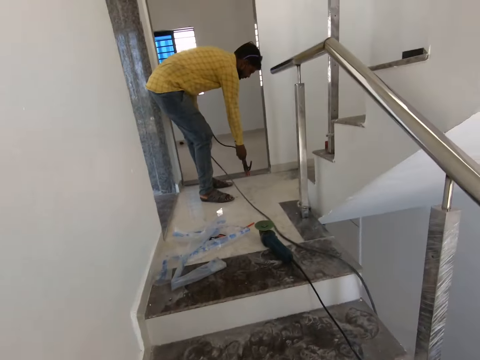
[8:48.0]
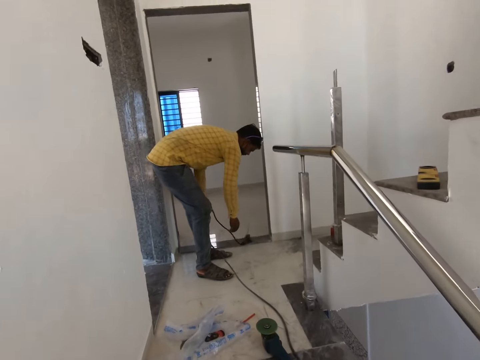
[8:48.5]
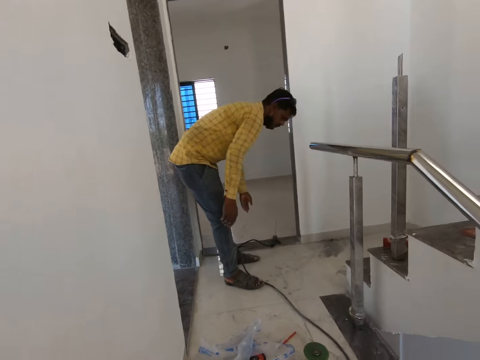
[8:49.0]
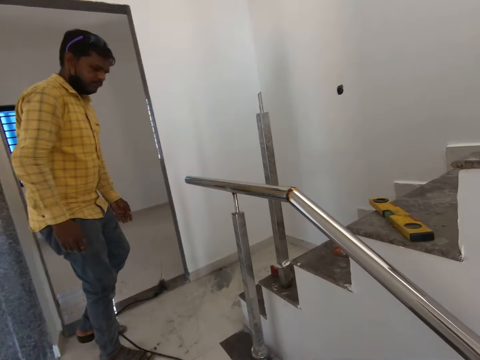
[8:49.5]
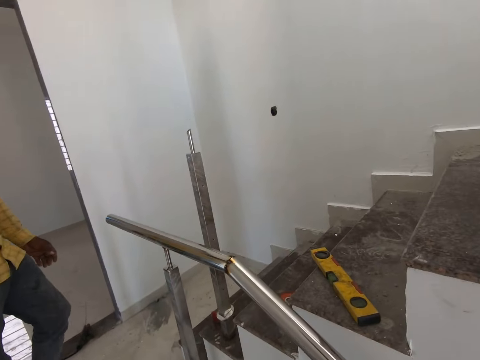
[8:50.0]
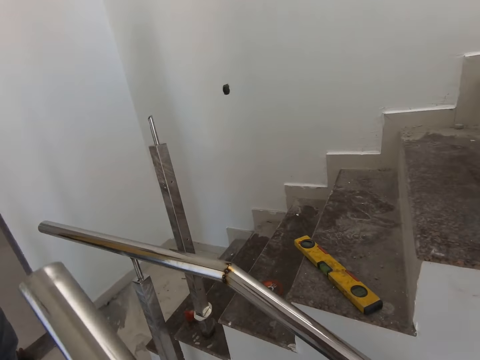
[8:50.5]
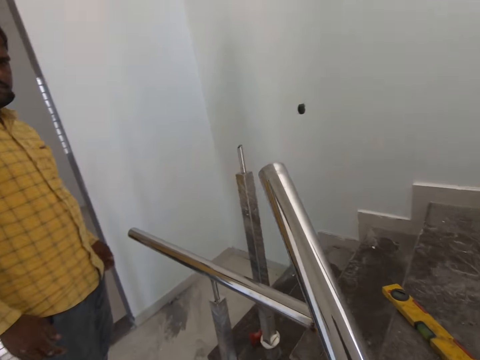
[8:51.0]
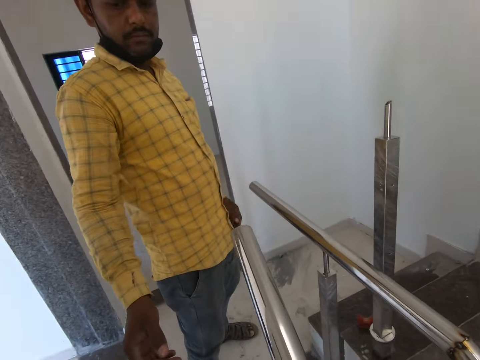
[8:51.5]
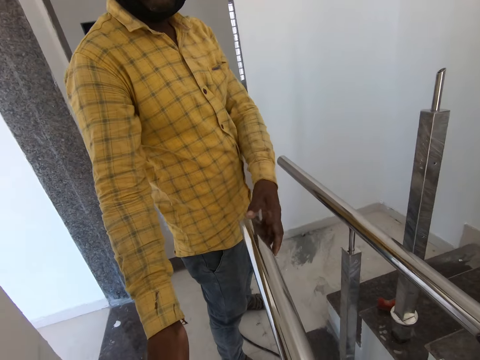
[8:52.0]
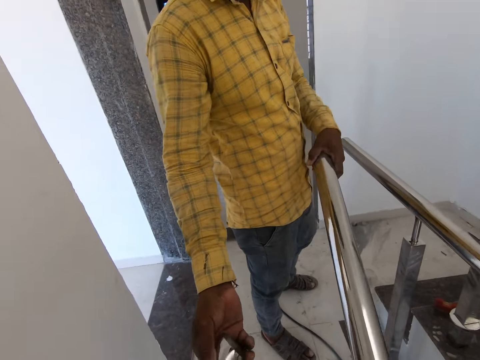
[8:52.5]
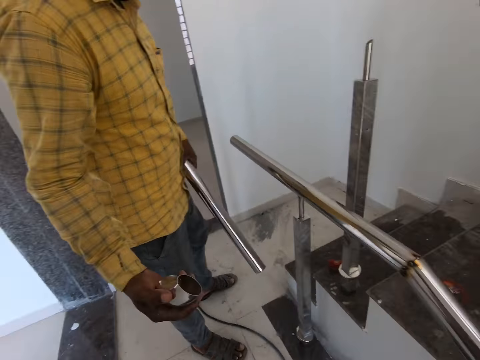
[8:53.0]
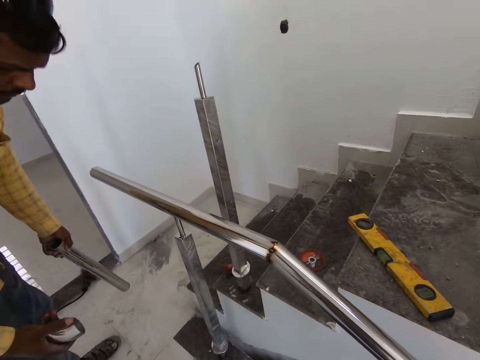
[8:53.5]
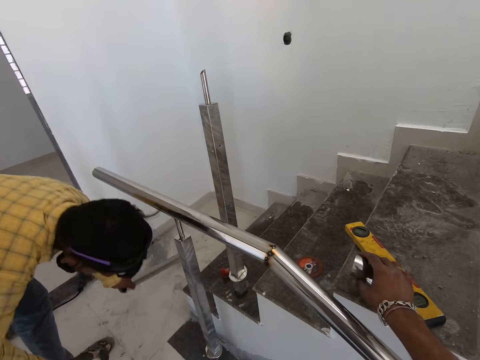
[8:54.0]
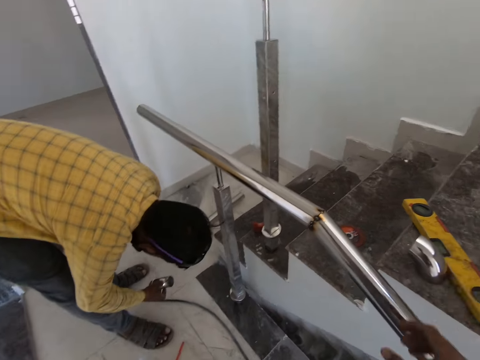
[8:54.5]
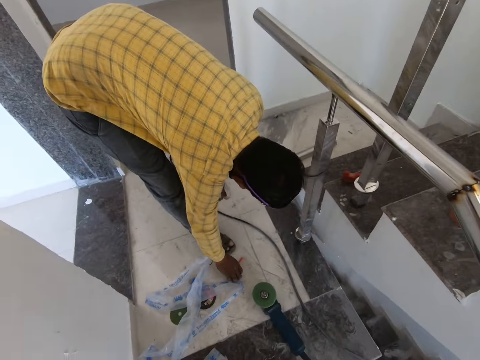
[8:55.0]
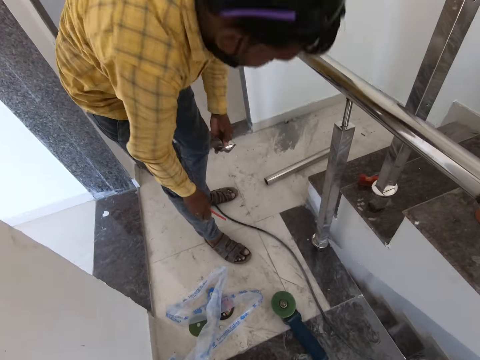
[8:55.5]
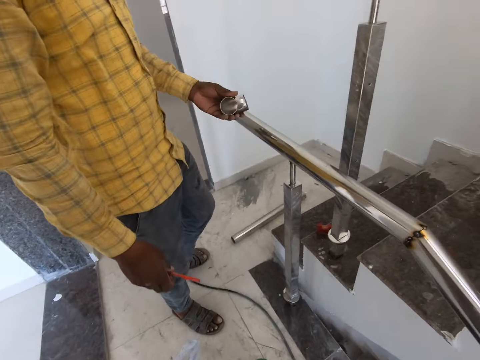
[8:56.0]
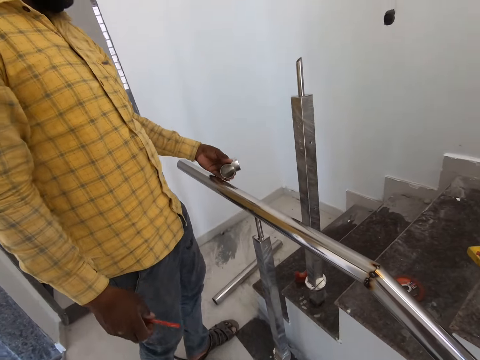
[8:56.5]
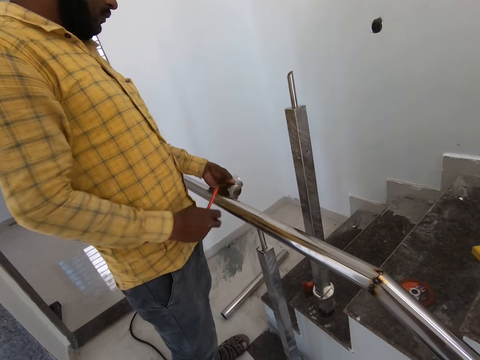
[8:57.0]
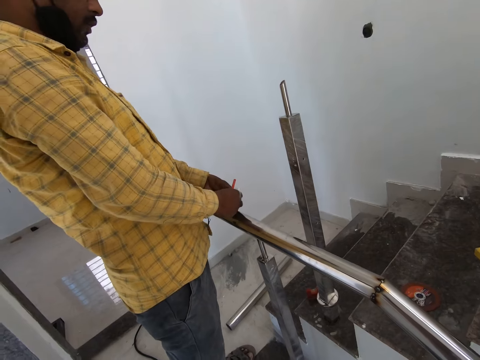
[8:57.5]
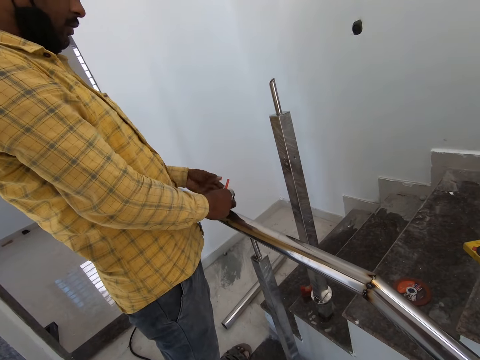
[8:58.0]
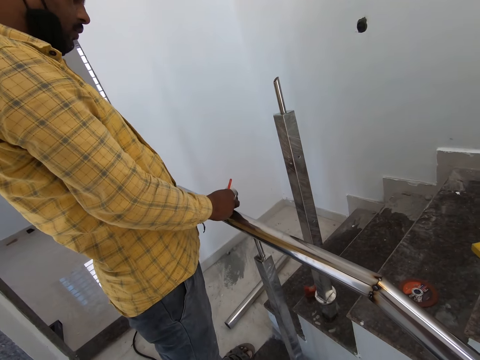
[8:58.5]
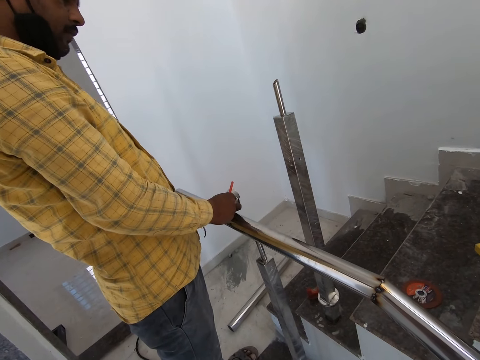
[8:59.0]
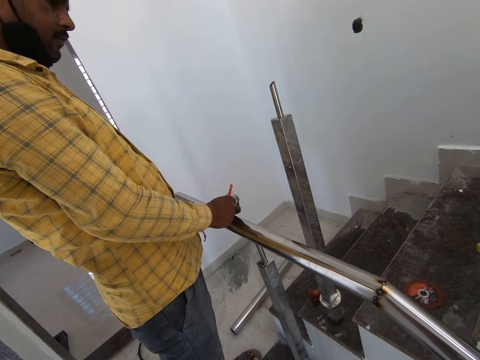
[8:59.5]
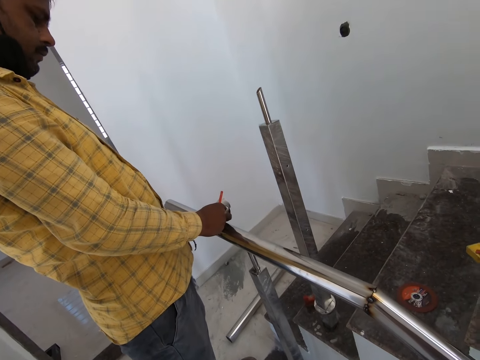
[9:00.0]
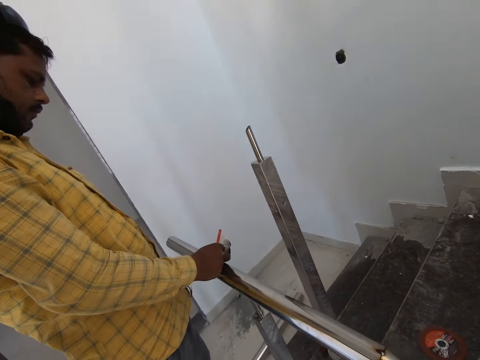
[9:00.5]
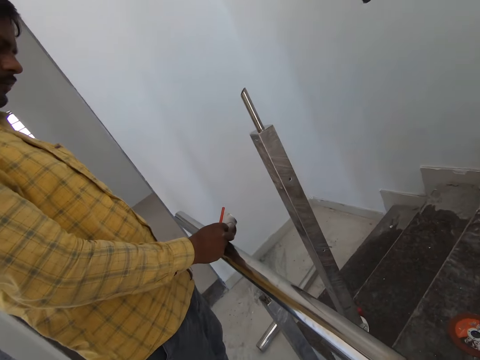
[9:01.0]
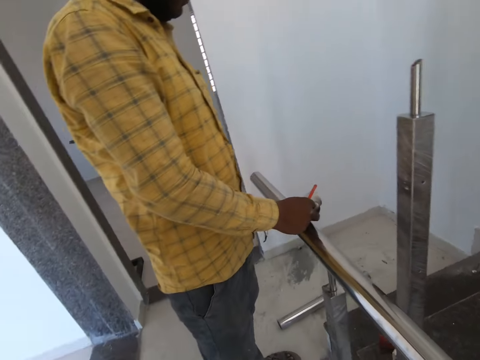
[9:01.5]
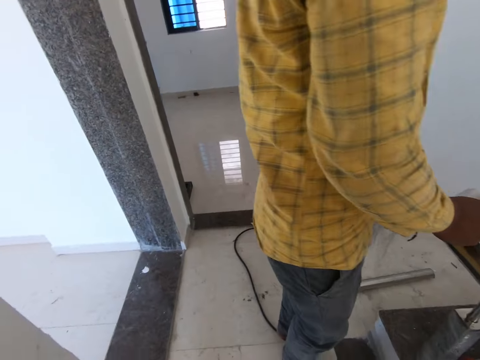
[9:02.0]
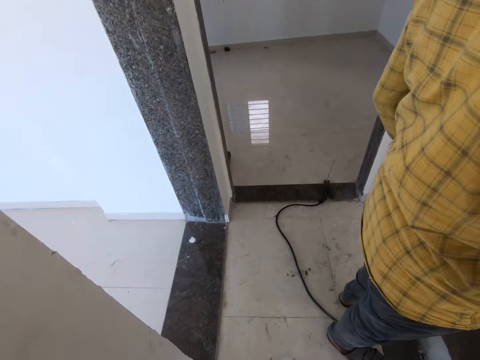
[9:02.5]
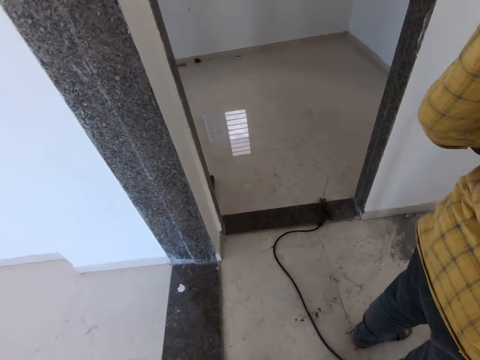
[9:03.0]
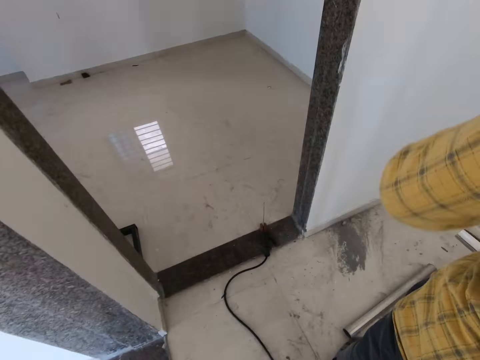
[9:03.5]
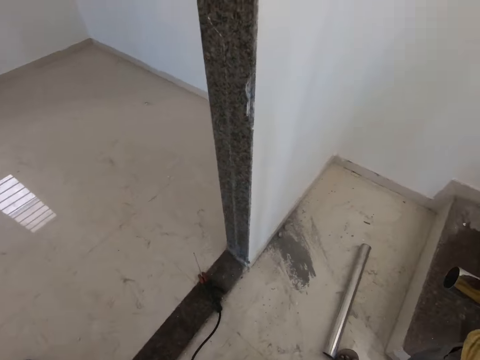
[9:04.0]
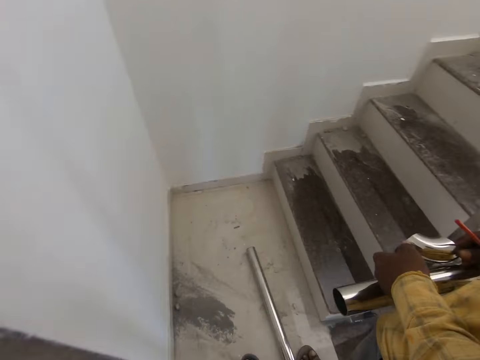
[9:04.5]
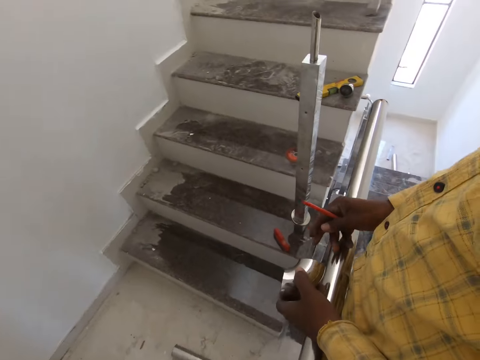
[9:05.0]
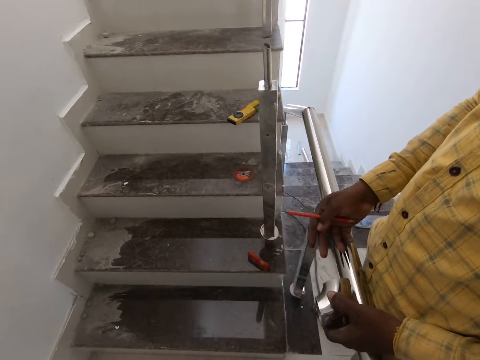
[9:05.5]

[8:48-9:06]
The camera wearer places the electrode holder down. They hand a metal rod and a metal cap to a person. They take the metal from the person. The person places the metal rod down. The camera wearer places the metal cap on the stair. The person picks up a pen. The camera wearer estimates the metal with the pen. The person places the metal cap on the stair rail. The camera wearer walks up the stairs.

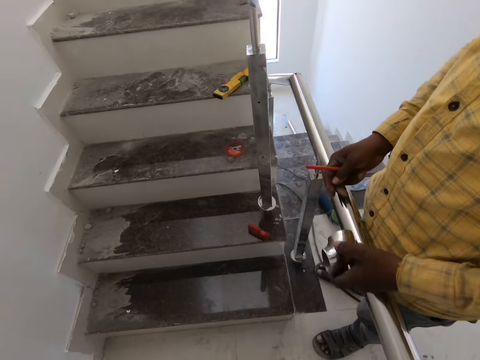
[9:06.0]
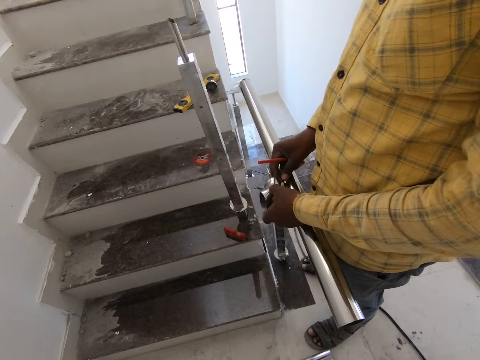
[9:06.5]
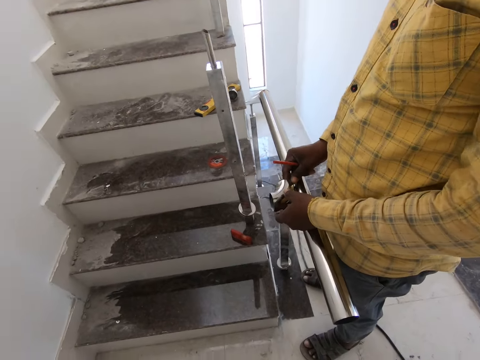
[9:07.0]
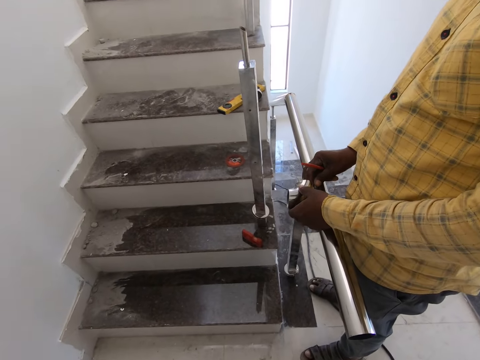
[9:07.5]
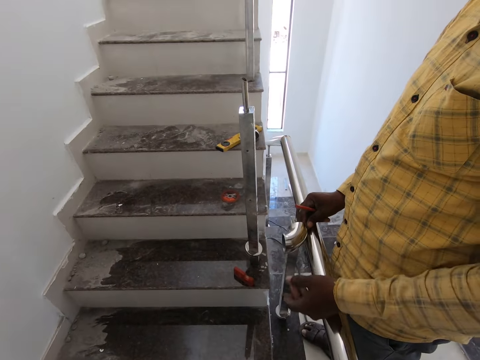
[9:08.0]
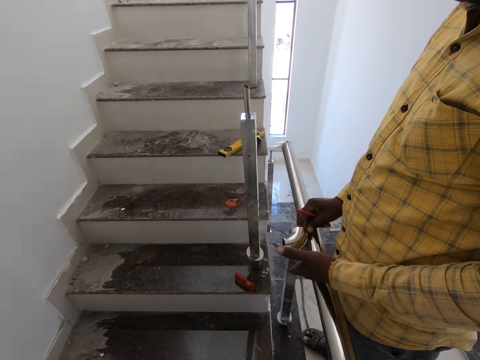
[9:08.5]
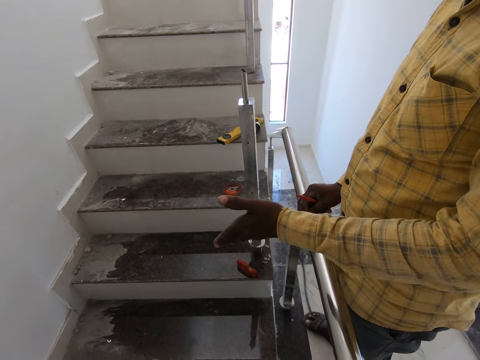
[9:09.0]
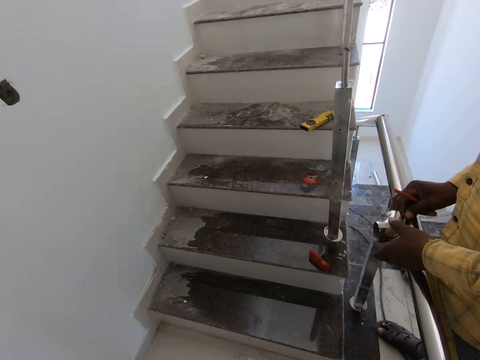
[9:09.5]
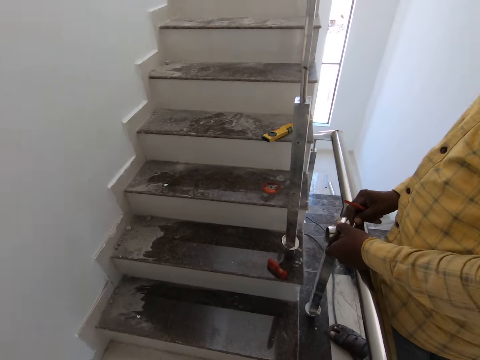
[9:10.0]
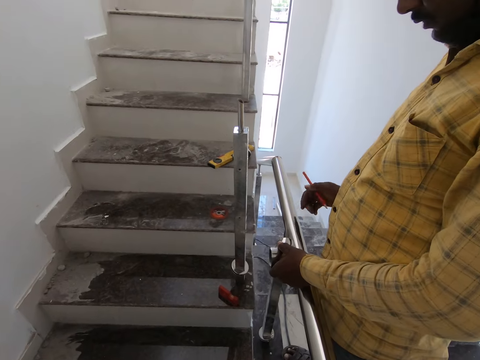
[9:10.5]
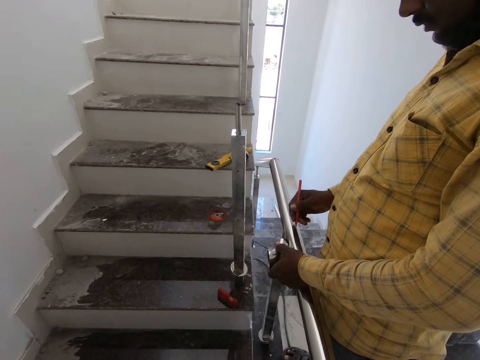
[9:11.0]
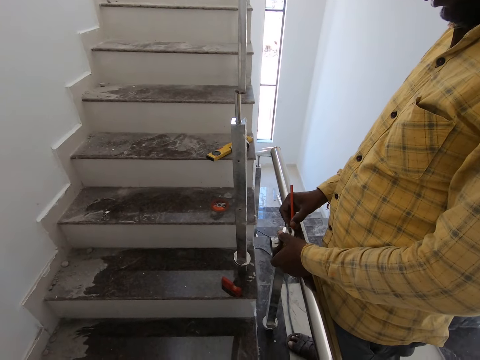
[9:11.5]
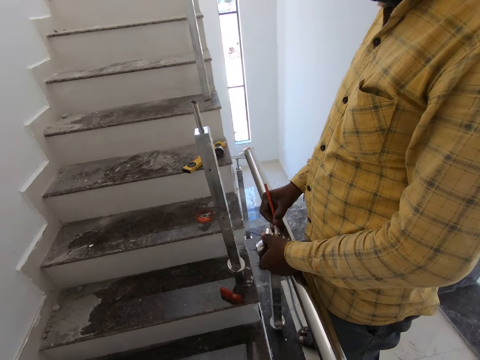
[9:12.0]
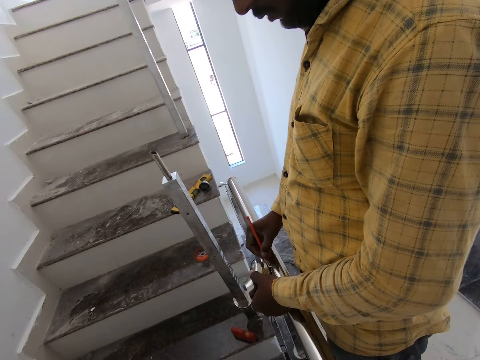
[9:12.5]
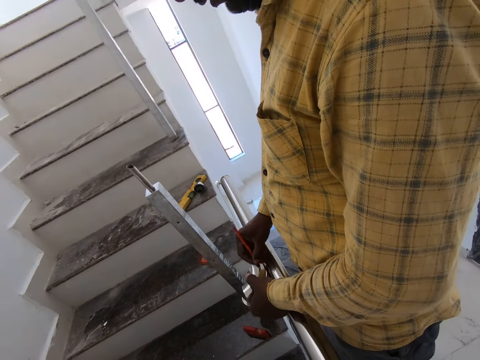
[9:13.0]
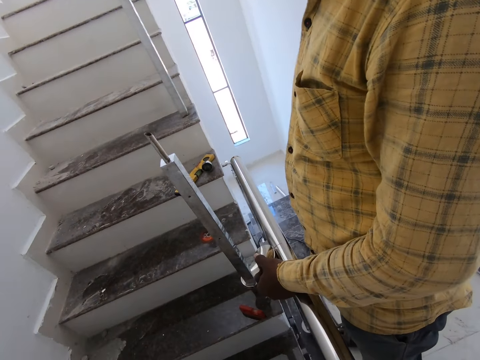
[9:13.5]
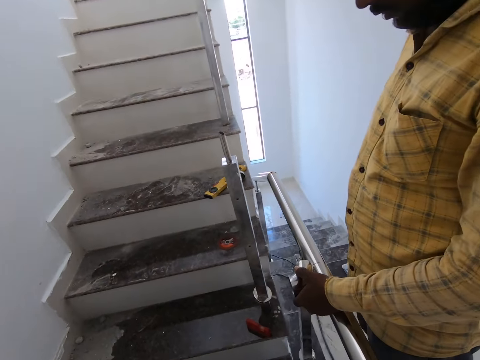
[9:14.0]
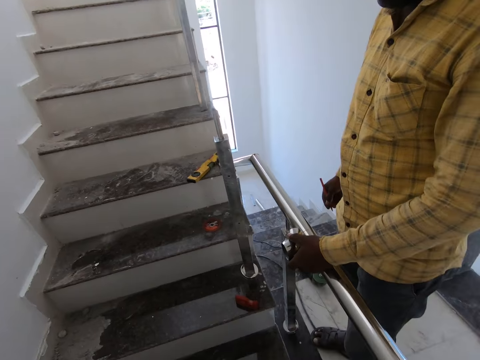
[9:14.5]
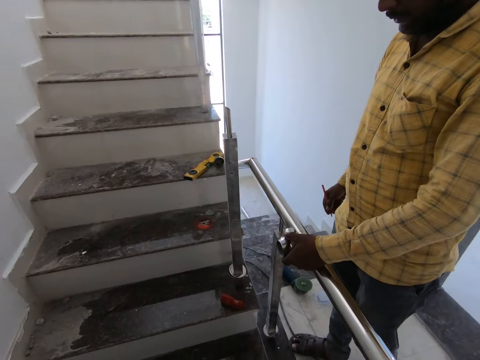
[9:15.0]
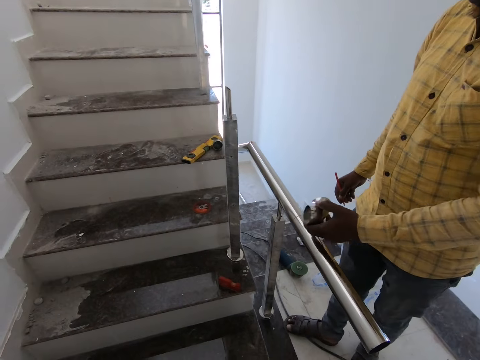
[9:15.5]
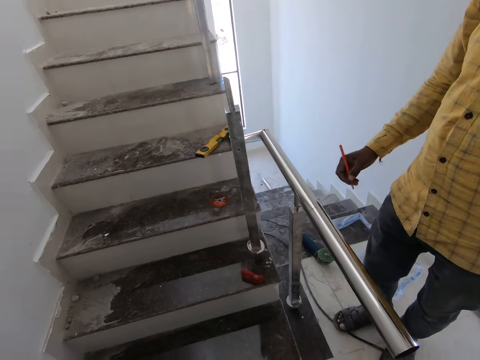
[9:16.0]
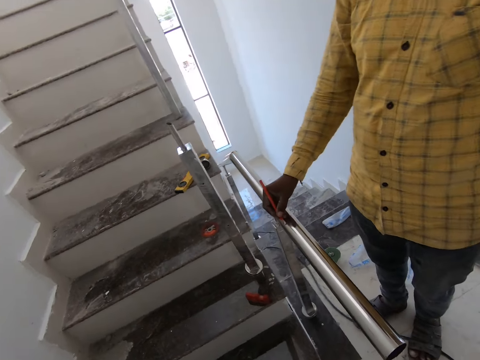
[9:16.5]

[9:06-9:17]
A person elaborates to the camera wearer. The person marks on the rod with a pen.
